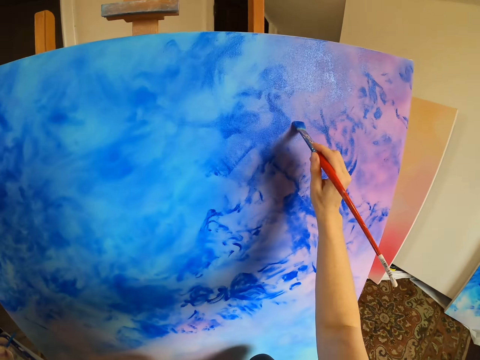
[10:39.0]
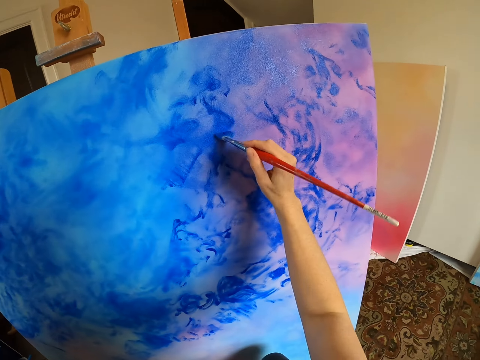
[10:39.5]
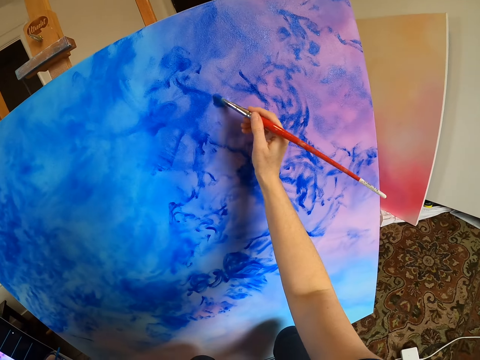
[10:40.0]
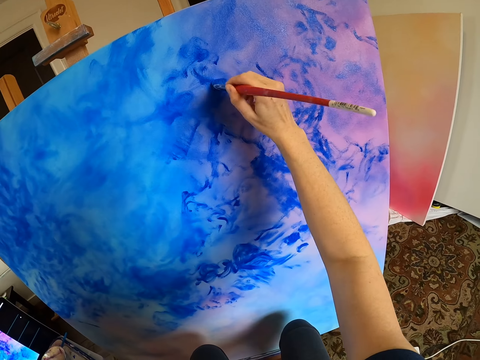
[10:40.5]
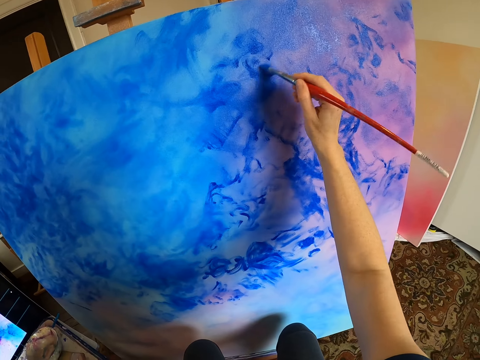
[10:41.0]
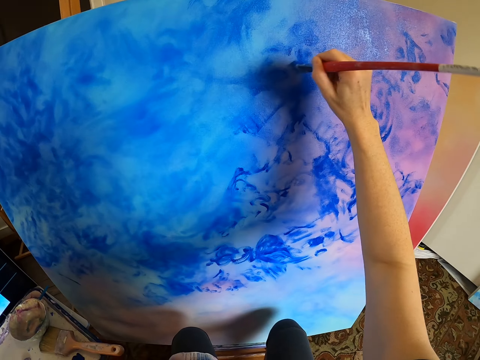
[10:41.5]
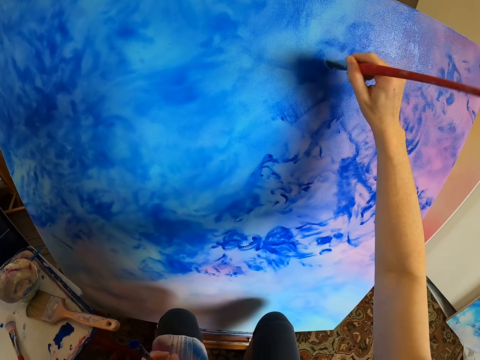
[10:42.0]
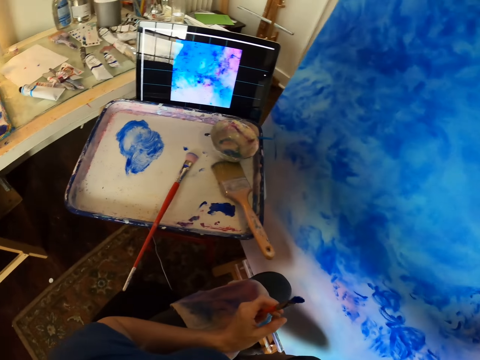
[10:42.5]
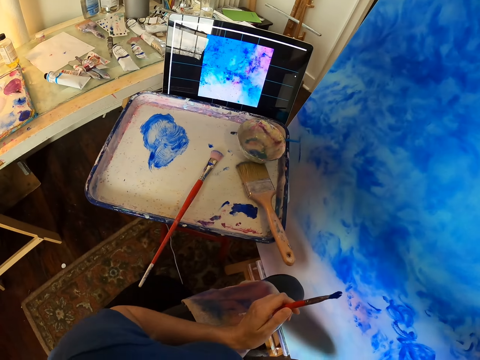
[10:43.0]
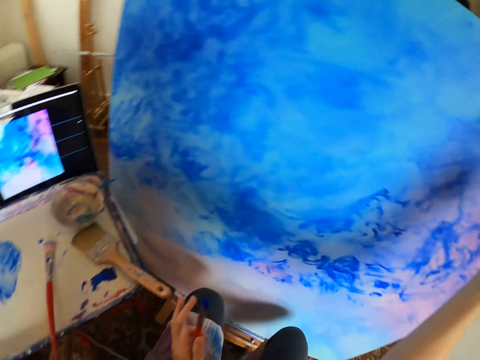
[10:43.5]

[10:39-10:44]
The camera wearer paints the canvas with a paint brush. They stare at the laptop.
